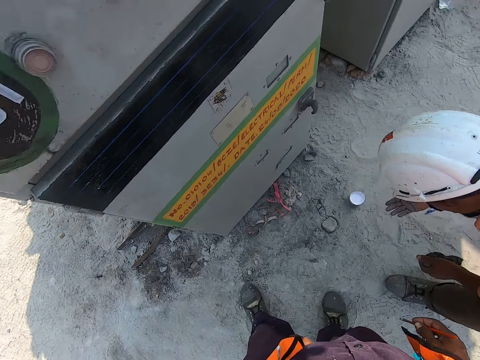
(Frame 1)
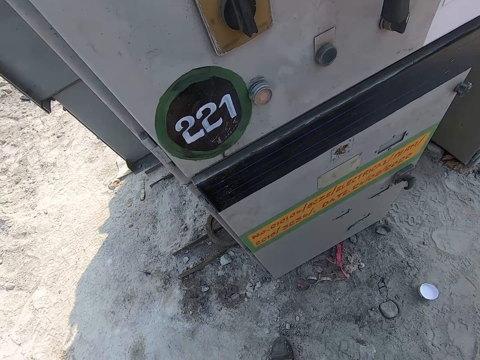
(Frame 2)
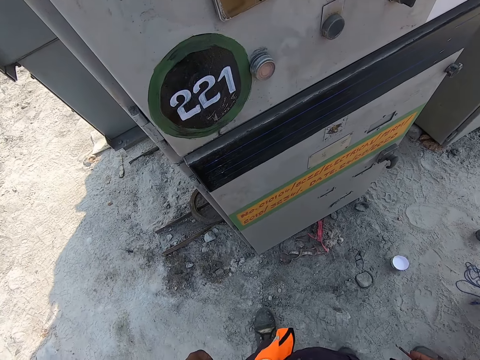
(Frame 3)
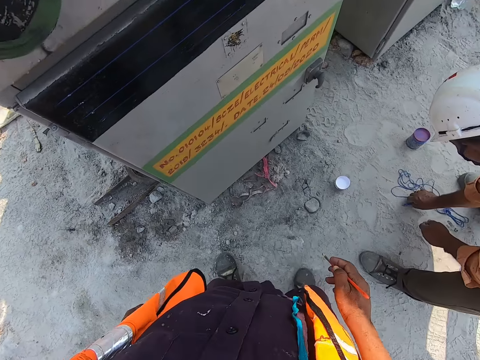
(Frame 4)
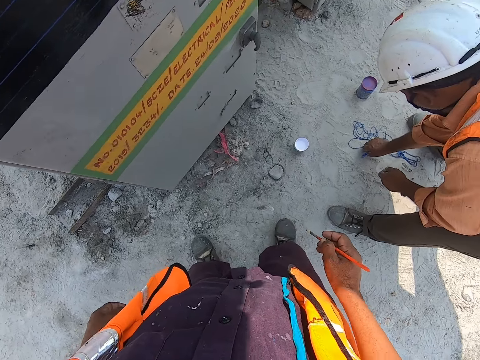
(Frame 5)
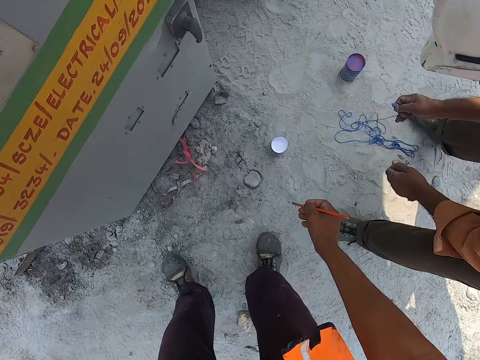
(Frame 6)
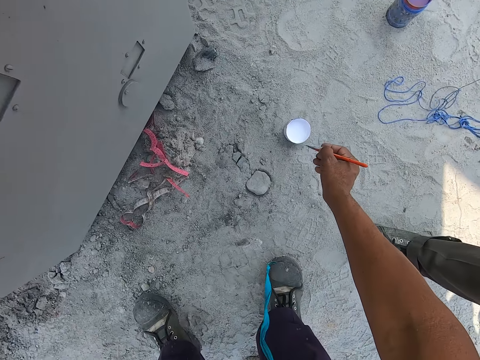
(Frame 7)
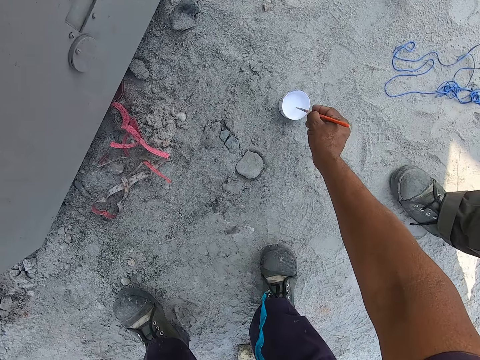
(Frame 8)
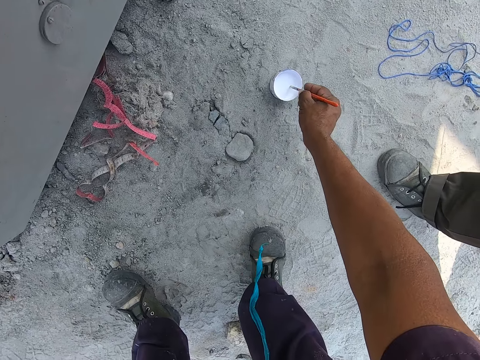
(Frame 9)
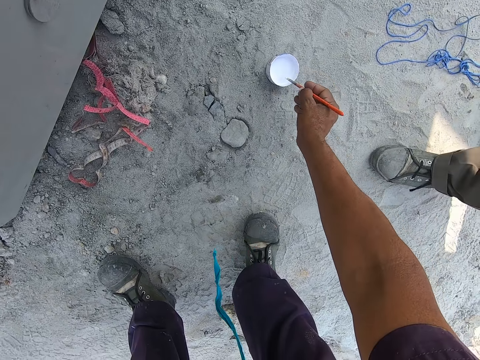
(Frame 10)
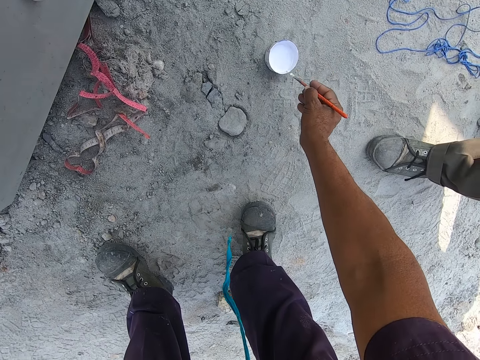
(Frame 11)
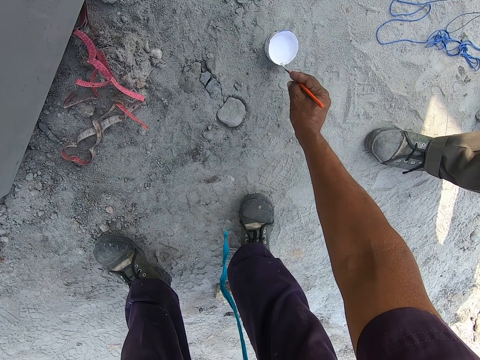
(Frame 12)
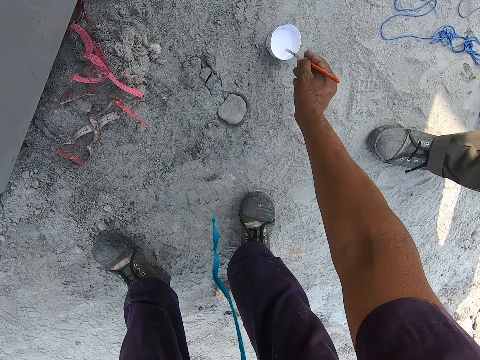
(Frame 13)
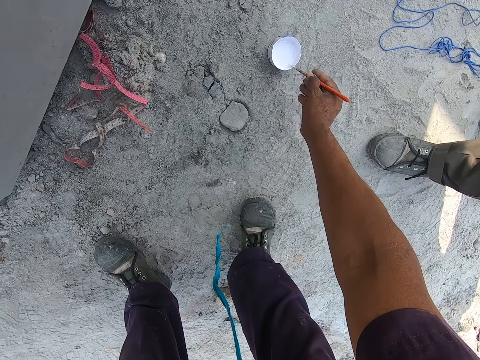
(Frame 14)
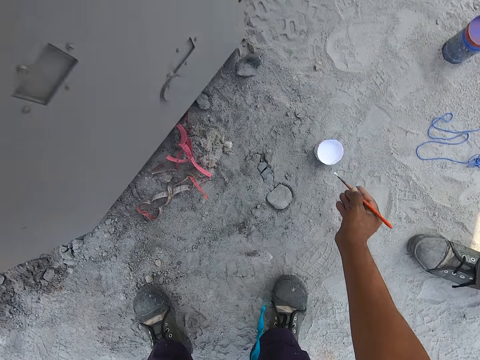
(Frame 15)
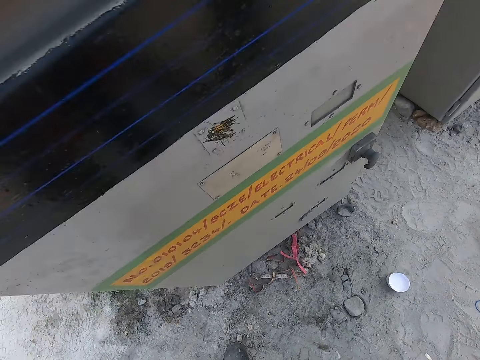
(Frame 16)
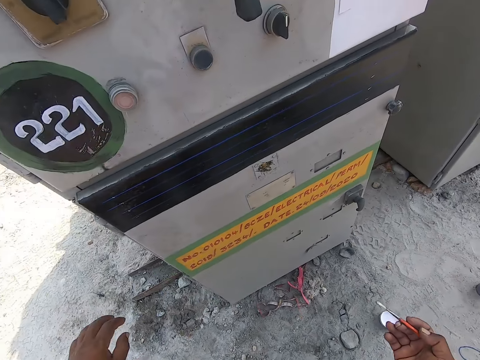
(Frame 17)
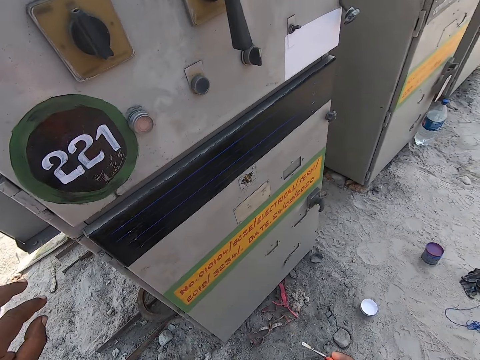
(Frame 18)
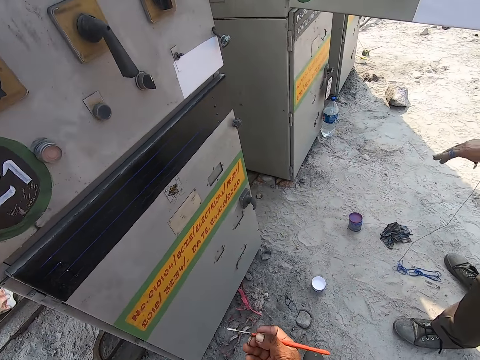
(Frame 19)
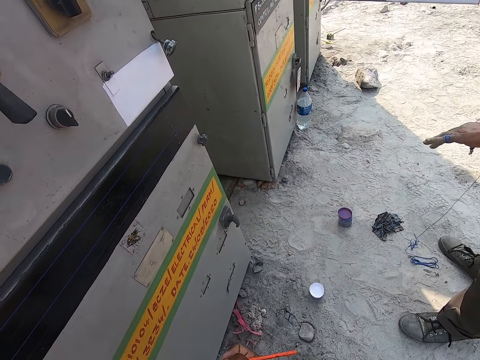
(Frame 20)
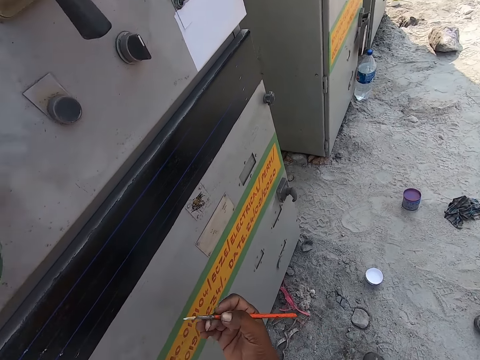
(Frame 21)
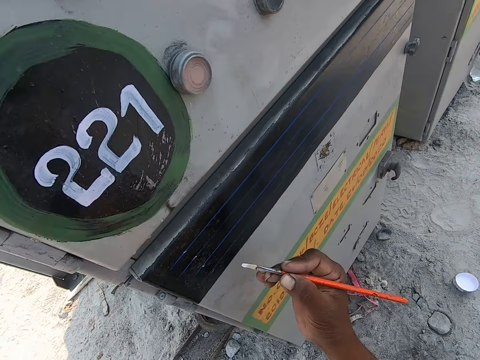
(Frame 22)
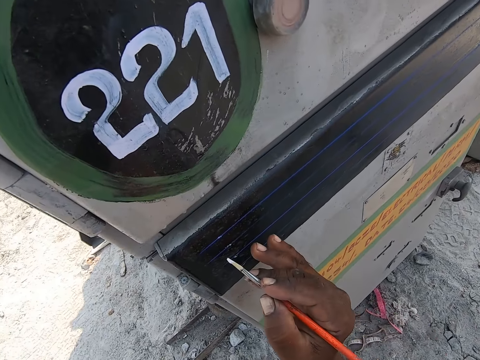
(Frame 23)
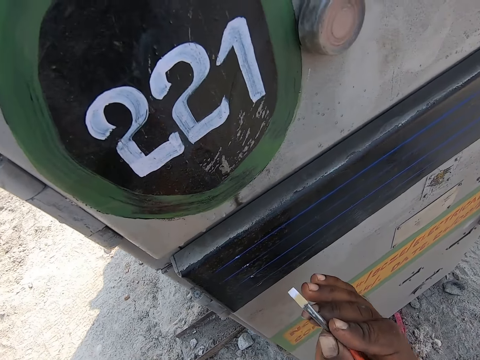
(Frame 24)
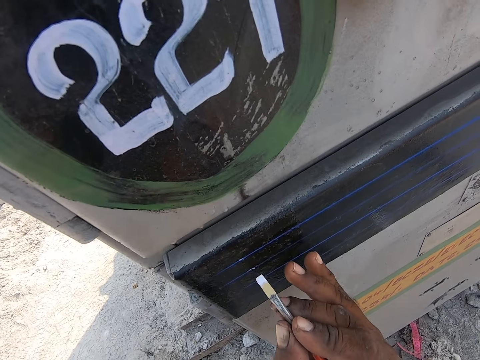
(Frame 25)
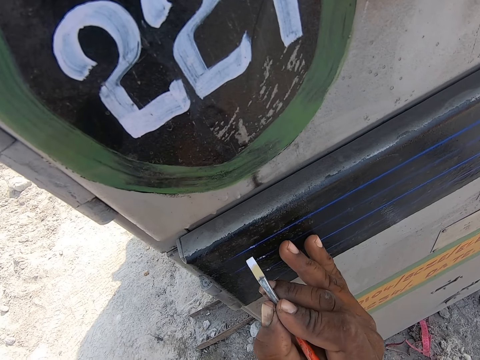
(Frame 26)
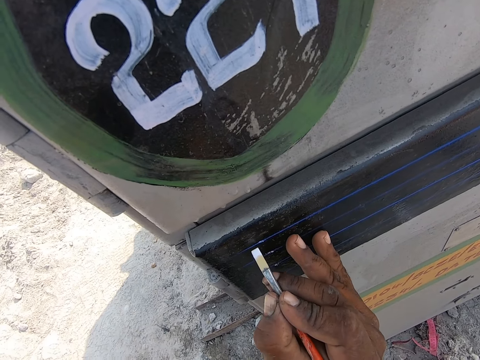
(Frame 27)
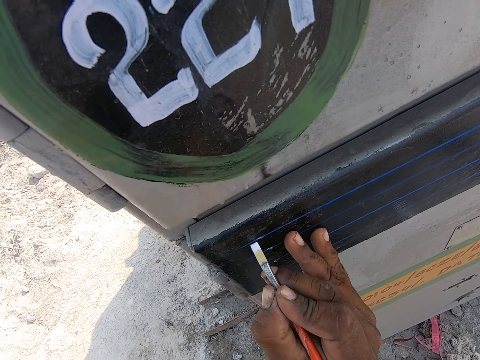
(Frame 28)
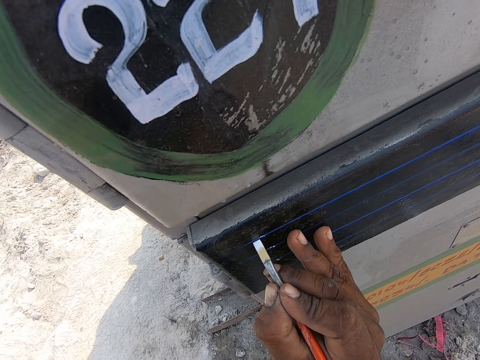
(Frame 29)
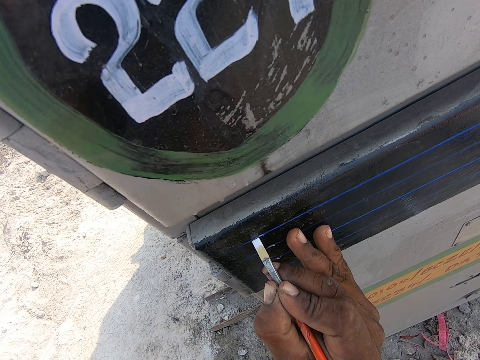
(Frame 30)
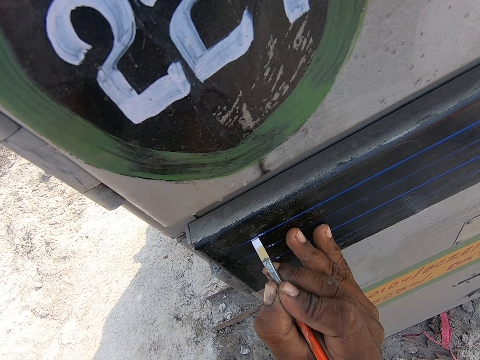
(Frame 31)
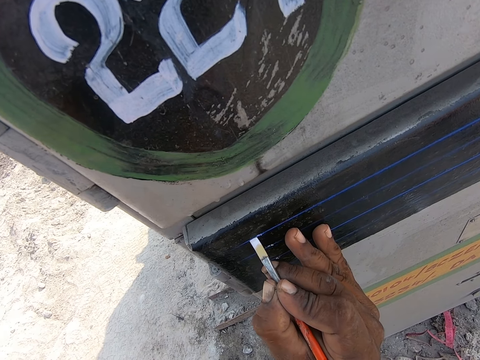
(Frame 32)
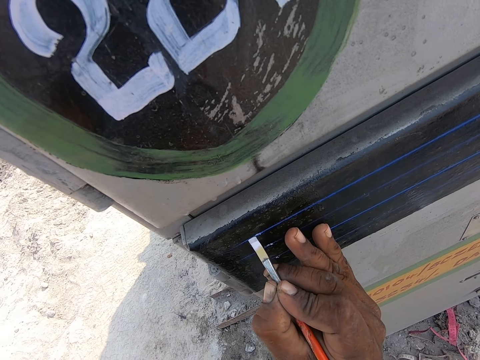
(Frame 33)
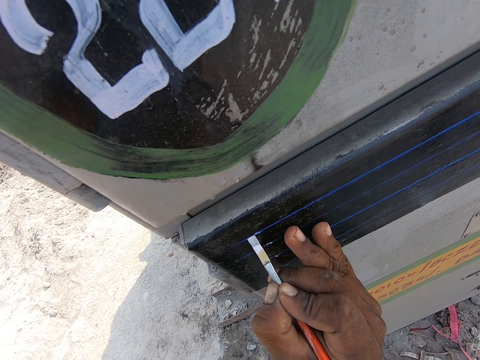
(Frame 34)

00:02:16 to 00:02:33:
The camera wearer bends down. He picks paint with a brush in his left hand. He dips the paint brush in the paint. He paints the surface of something with the paint brush in his right hand.

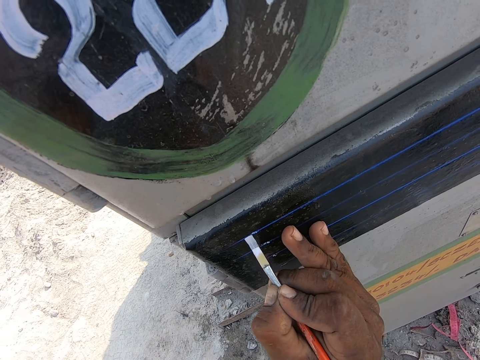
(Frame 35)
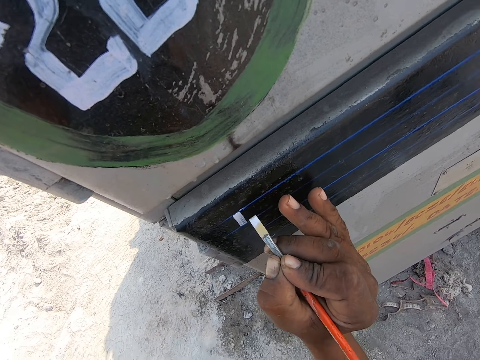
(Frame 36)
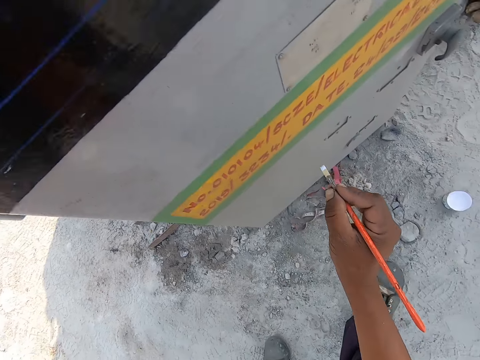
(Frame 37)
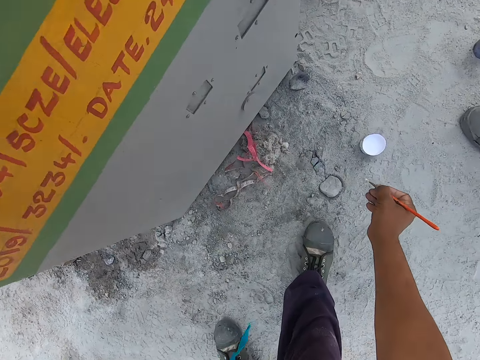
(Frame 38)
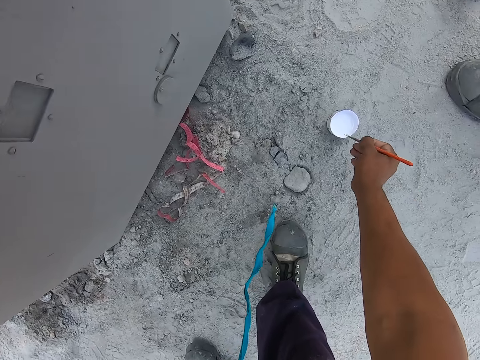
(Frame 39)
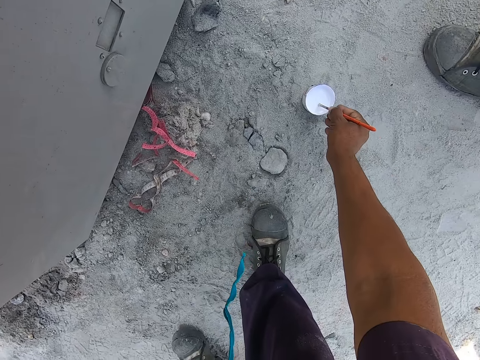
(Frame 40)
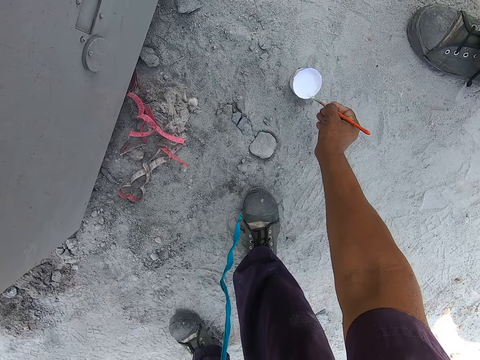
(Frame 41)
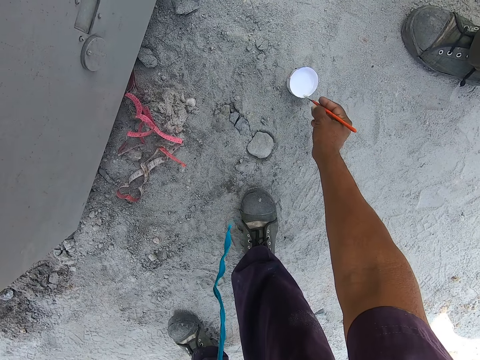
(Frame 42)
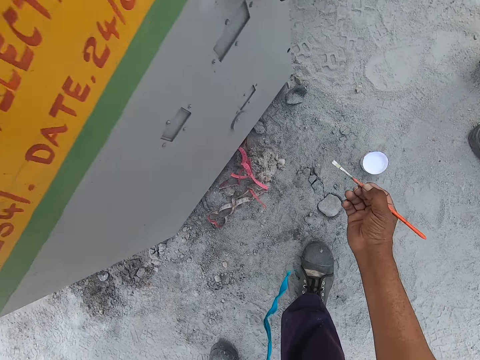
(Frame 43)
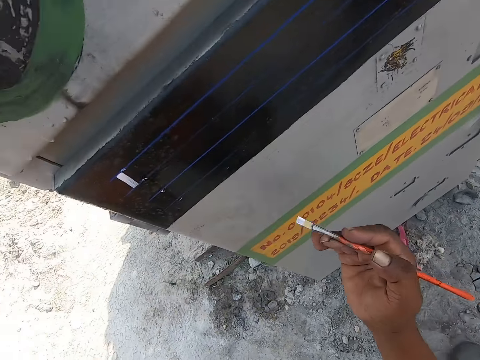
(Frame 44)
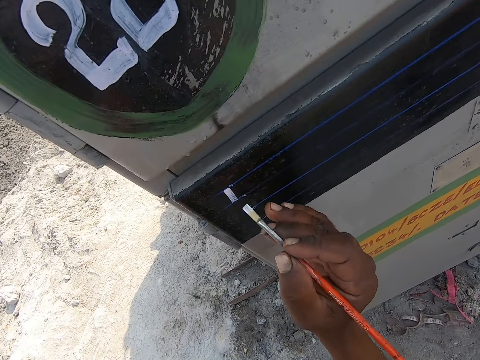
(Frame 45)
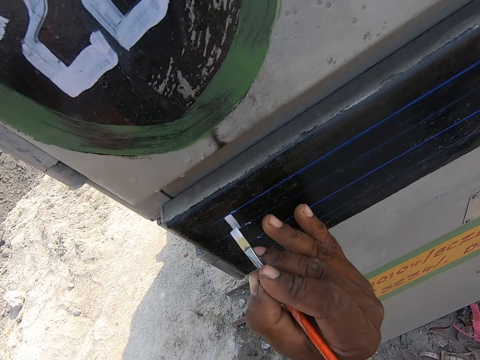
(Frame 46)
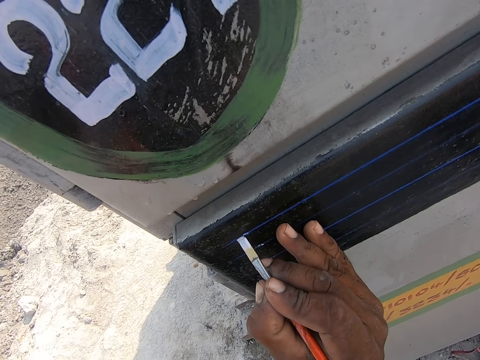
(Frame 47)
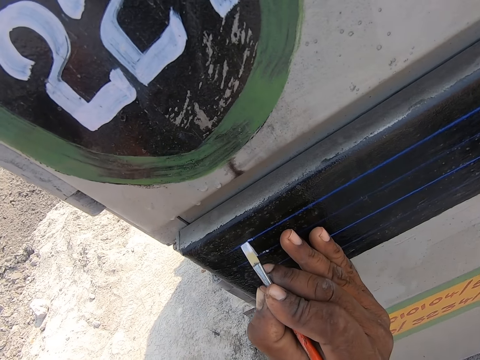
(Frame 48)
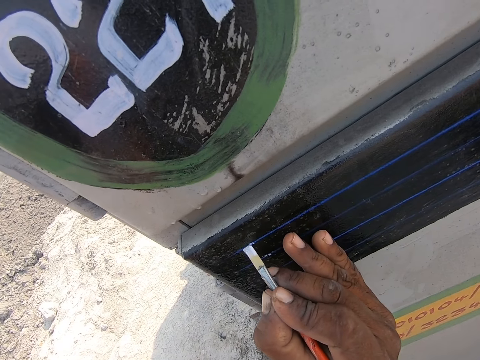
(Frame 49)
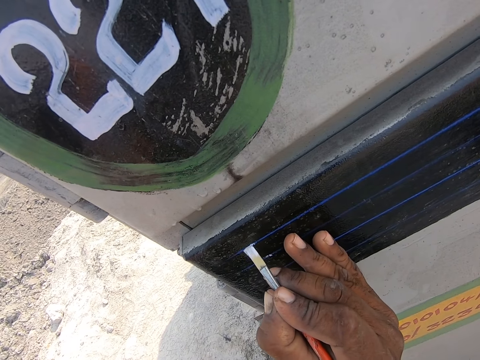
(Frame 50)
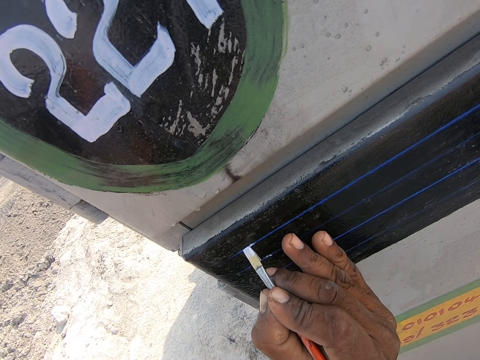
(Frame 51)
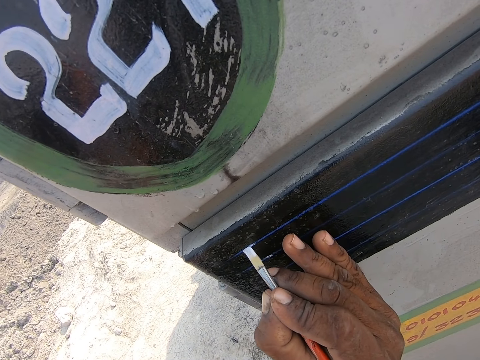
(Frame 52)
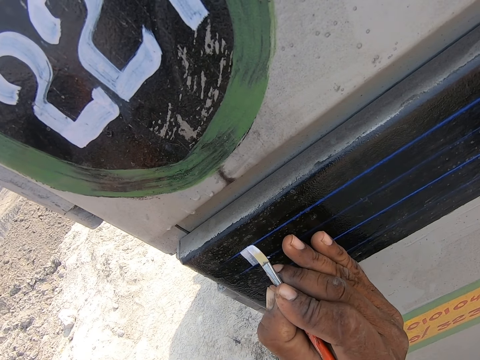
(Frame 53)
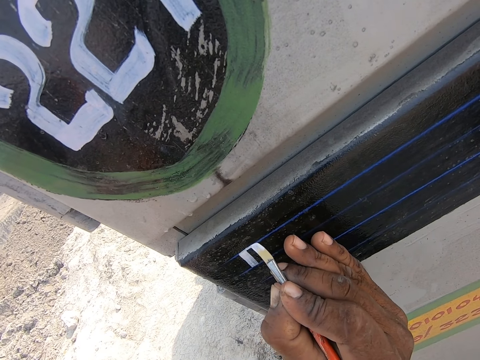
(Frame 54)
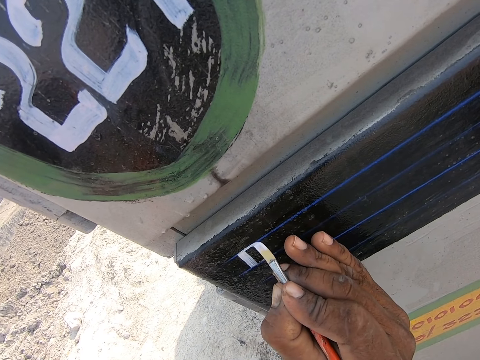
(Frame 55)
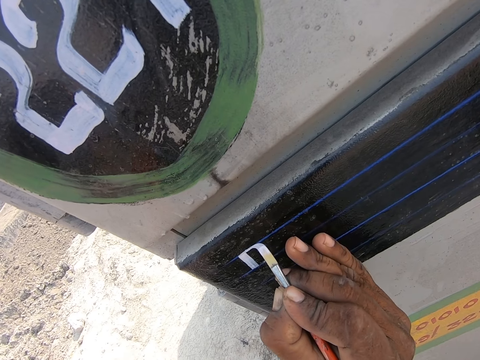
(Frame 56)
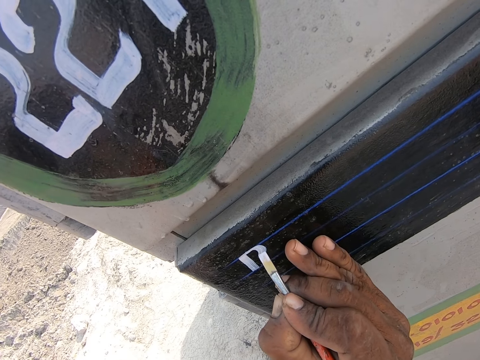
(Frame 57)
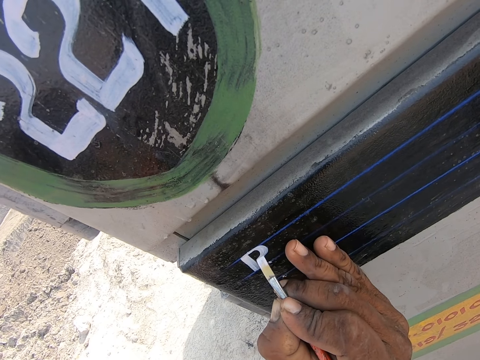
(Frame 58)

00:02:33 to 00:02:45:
The camera wearer picks paint with a brush in his right hand. He paints the surface of something with the brush in his right hand.
